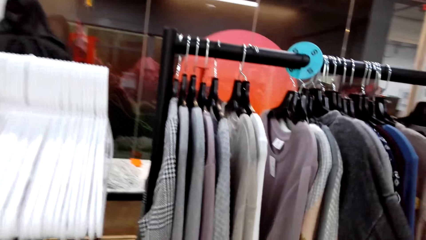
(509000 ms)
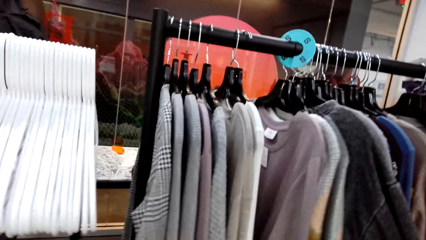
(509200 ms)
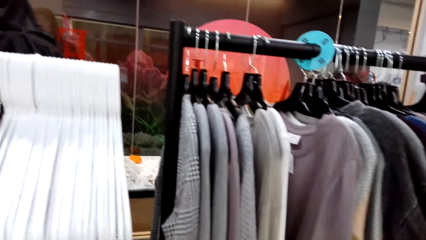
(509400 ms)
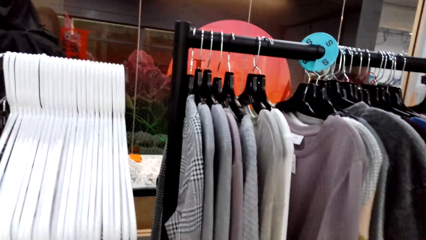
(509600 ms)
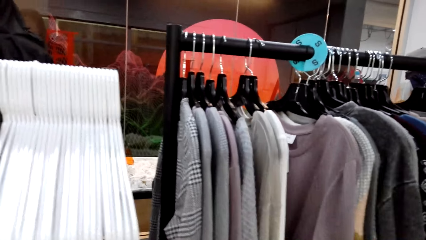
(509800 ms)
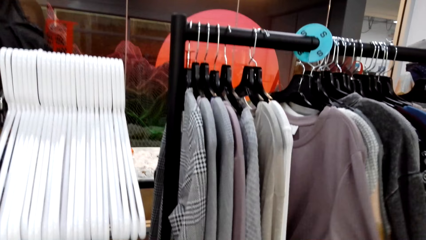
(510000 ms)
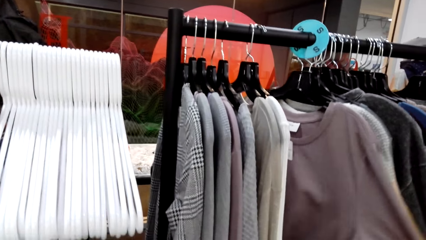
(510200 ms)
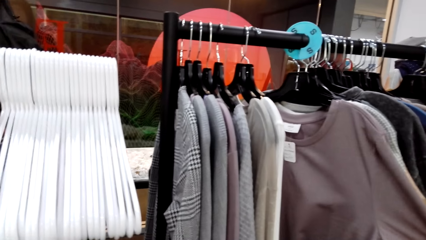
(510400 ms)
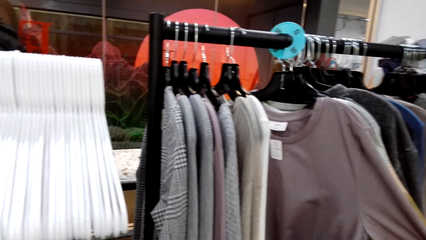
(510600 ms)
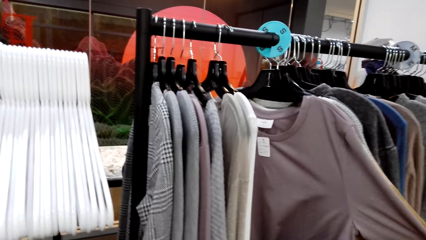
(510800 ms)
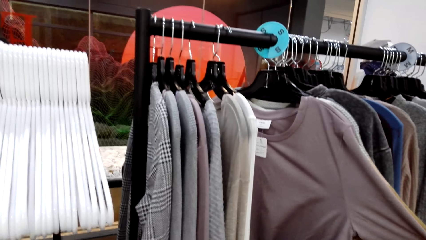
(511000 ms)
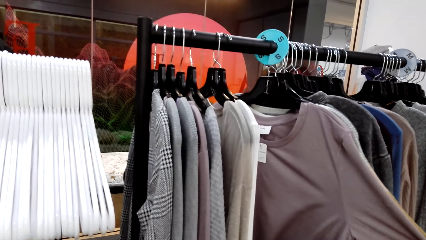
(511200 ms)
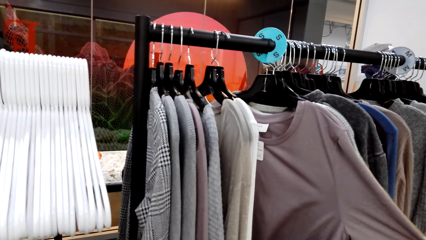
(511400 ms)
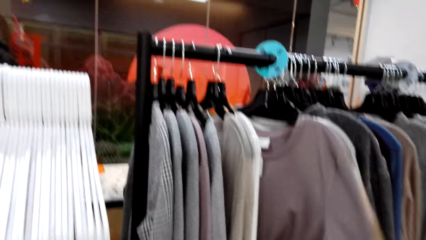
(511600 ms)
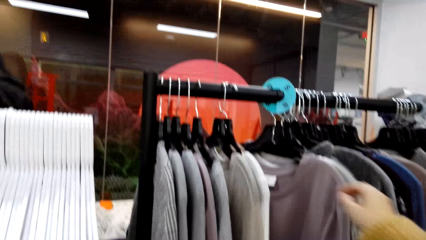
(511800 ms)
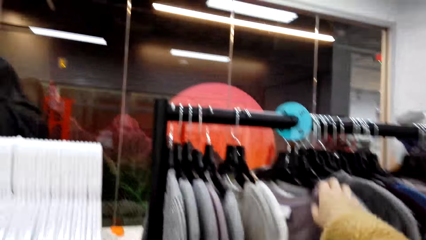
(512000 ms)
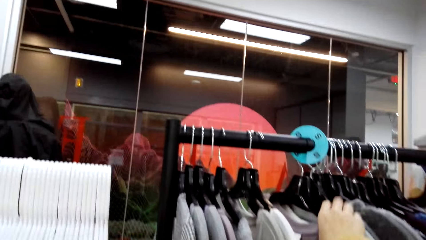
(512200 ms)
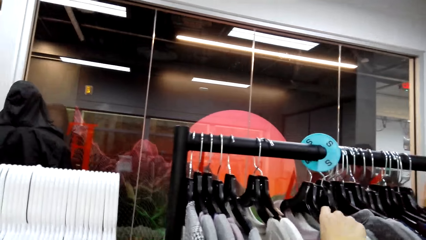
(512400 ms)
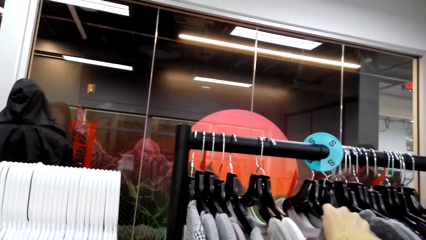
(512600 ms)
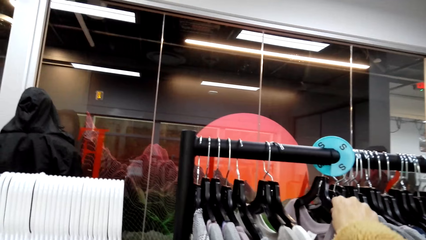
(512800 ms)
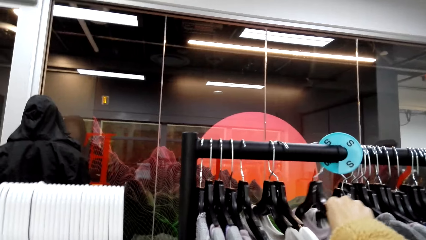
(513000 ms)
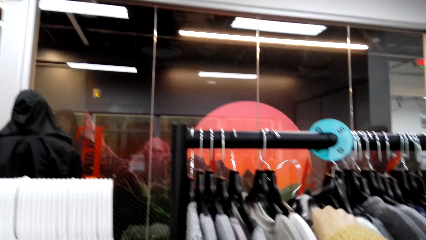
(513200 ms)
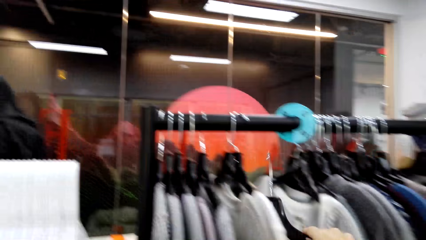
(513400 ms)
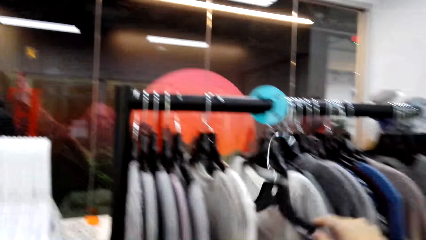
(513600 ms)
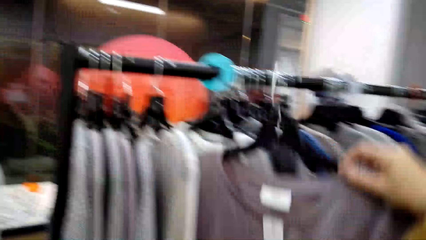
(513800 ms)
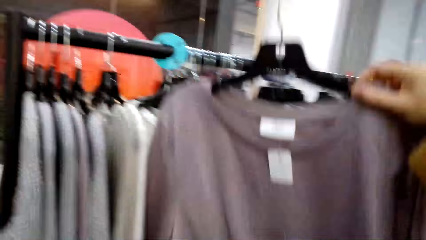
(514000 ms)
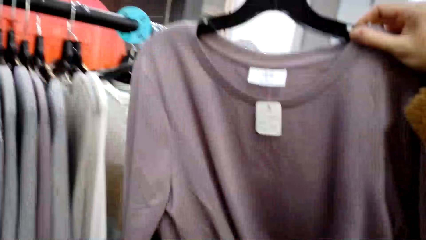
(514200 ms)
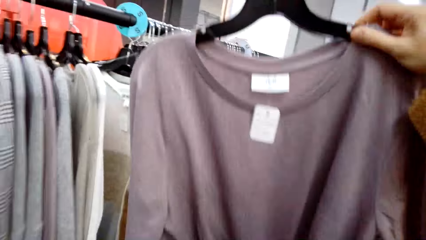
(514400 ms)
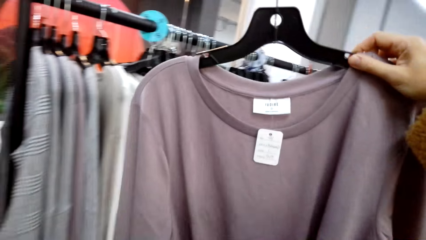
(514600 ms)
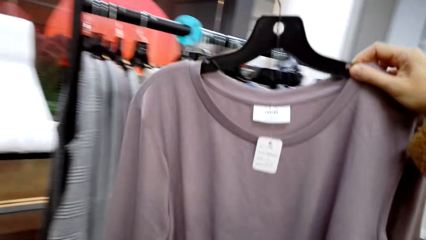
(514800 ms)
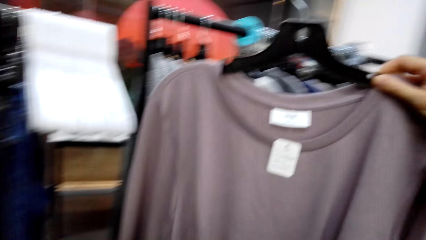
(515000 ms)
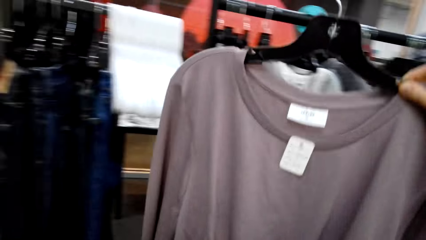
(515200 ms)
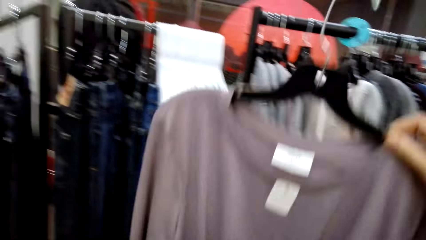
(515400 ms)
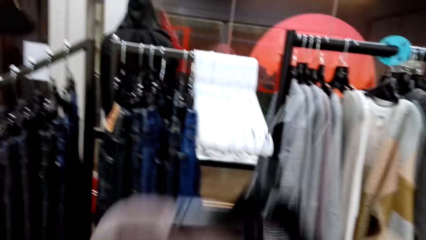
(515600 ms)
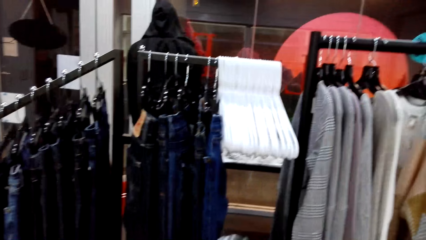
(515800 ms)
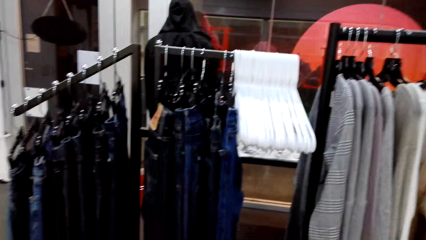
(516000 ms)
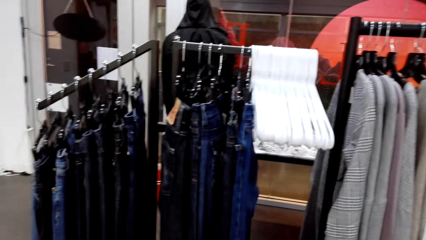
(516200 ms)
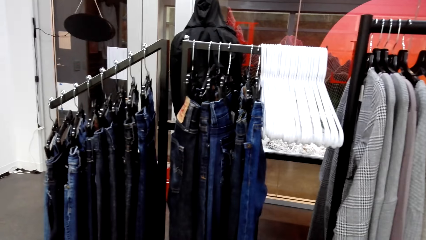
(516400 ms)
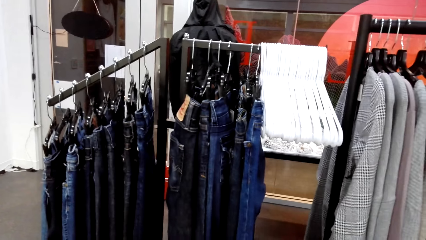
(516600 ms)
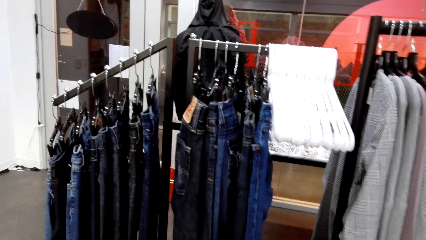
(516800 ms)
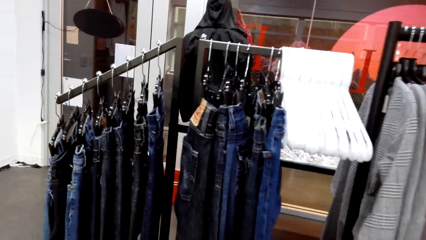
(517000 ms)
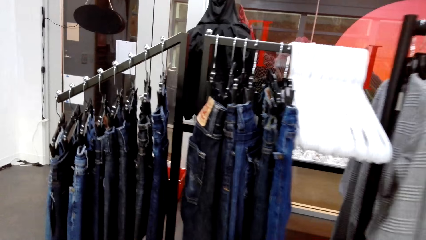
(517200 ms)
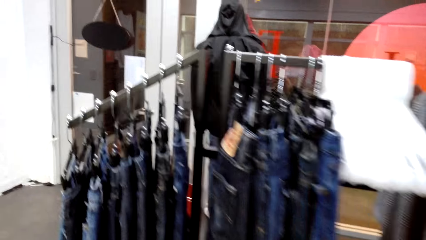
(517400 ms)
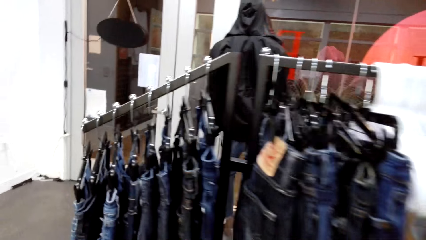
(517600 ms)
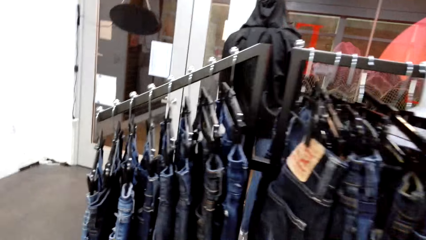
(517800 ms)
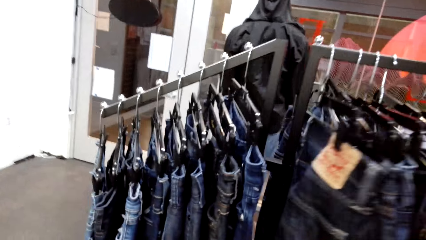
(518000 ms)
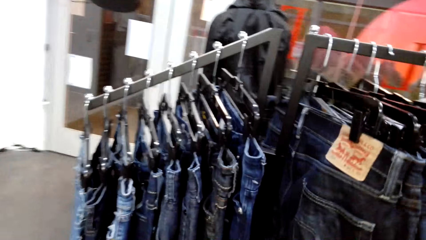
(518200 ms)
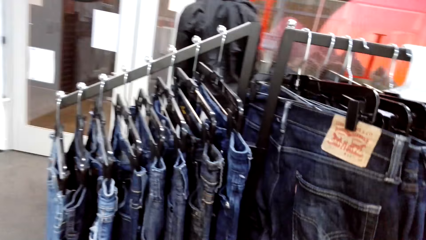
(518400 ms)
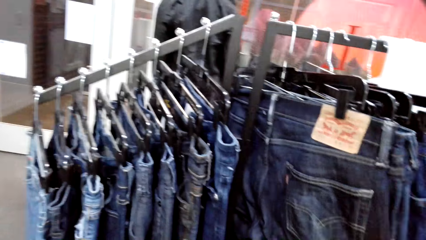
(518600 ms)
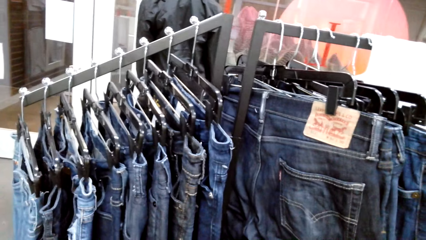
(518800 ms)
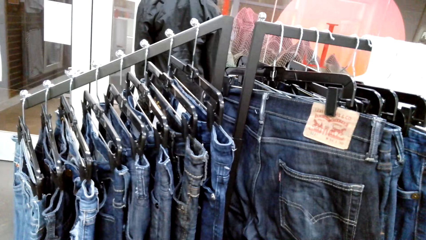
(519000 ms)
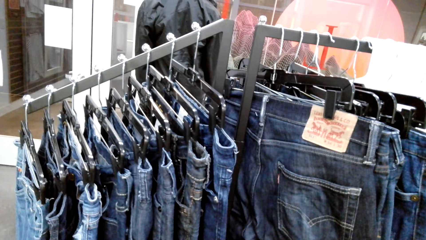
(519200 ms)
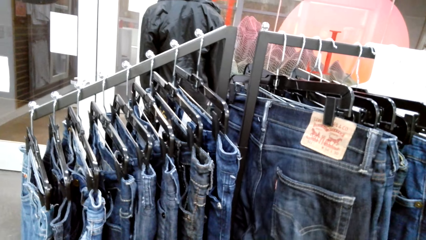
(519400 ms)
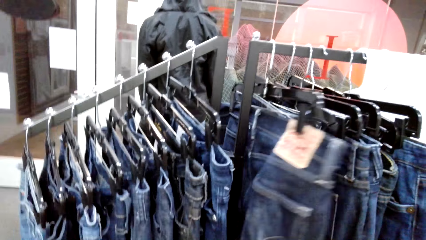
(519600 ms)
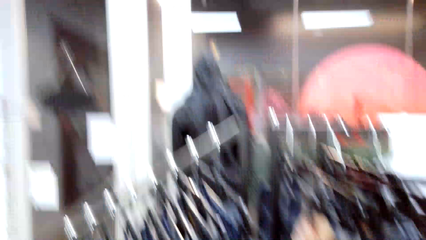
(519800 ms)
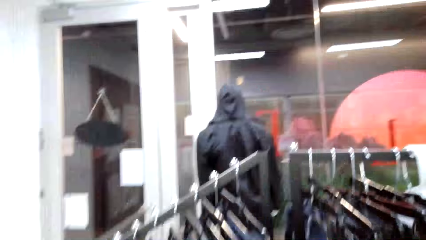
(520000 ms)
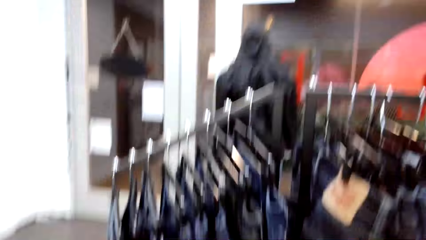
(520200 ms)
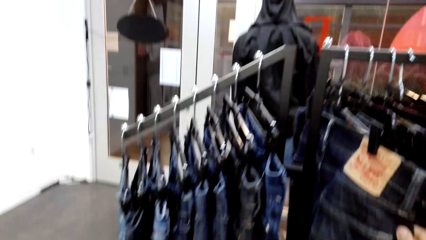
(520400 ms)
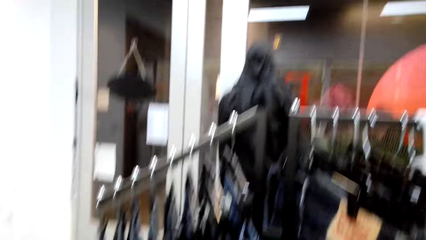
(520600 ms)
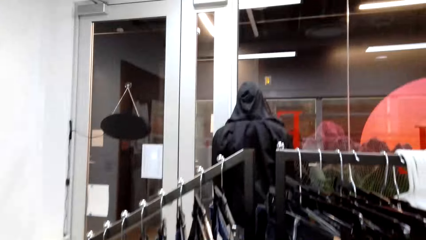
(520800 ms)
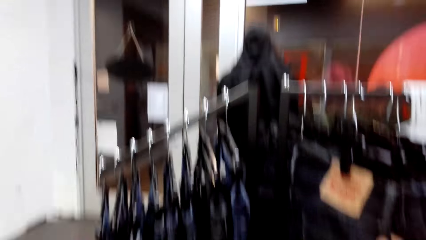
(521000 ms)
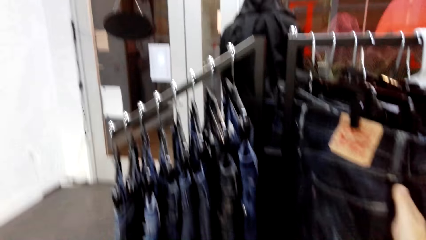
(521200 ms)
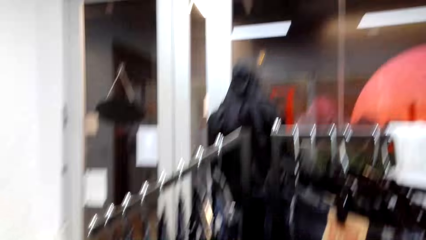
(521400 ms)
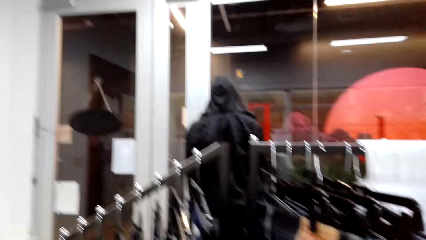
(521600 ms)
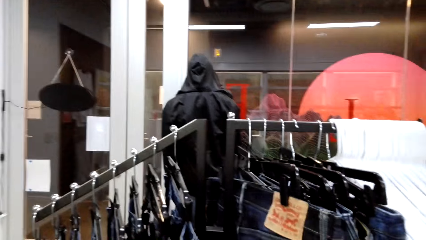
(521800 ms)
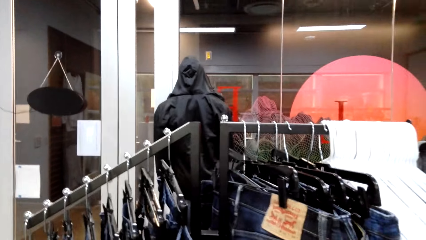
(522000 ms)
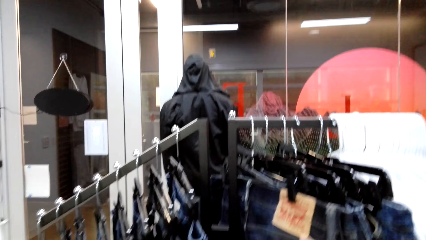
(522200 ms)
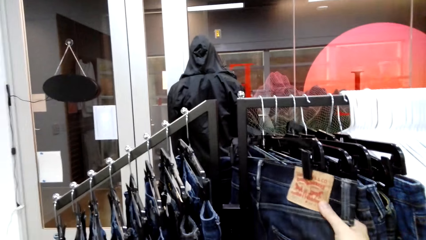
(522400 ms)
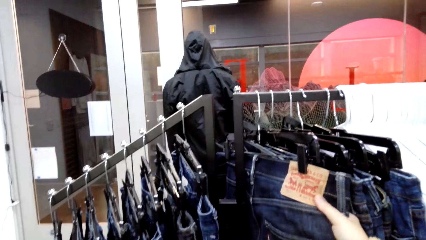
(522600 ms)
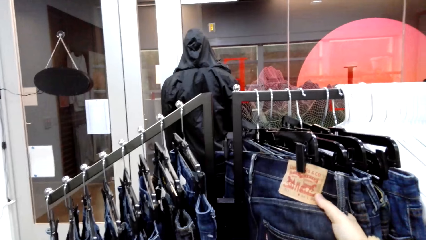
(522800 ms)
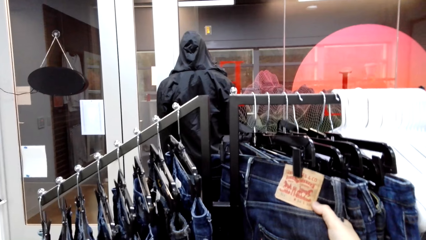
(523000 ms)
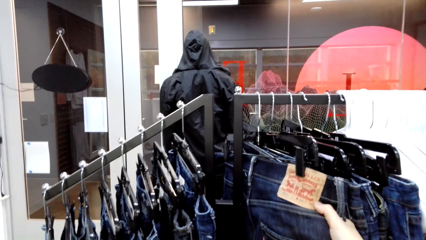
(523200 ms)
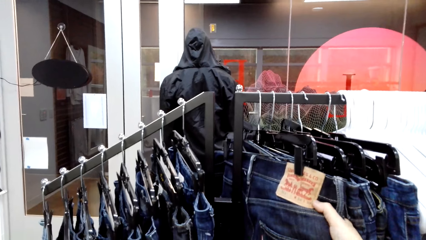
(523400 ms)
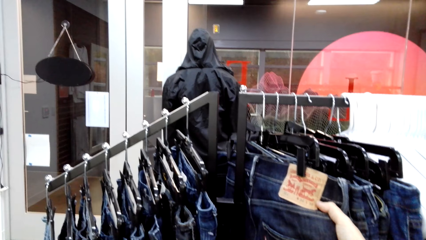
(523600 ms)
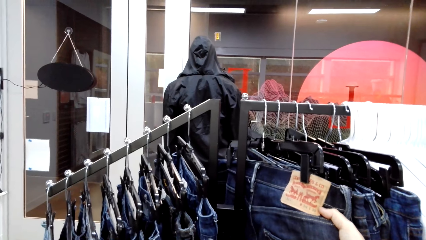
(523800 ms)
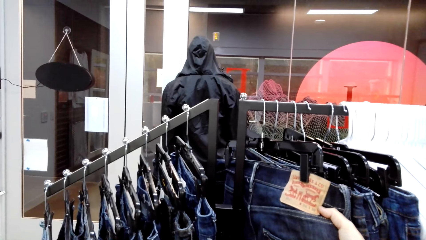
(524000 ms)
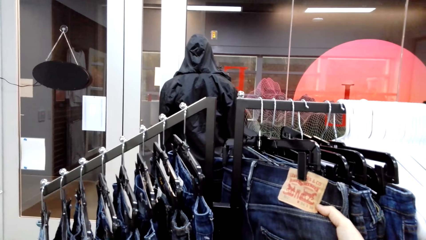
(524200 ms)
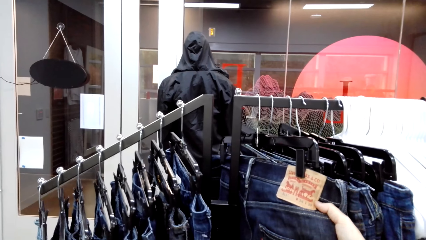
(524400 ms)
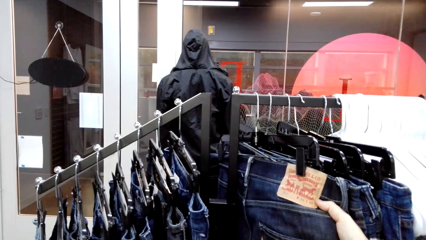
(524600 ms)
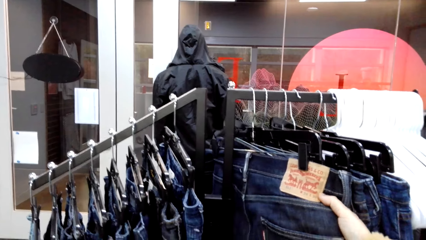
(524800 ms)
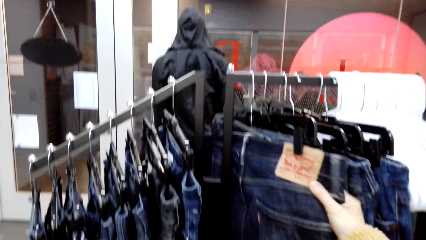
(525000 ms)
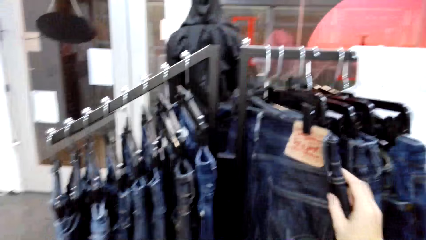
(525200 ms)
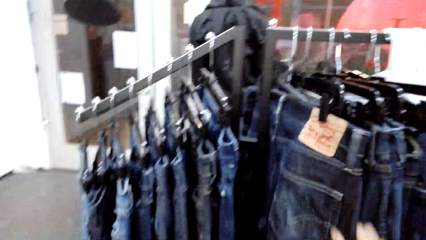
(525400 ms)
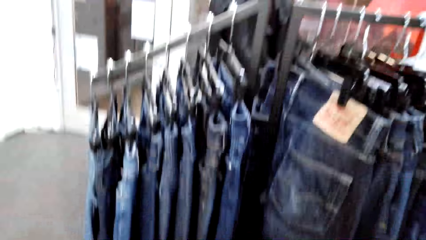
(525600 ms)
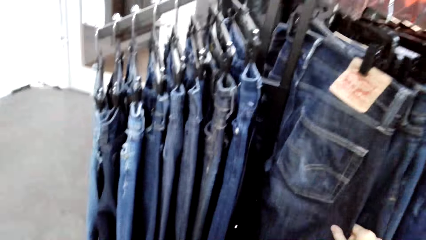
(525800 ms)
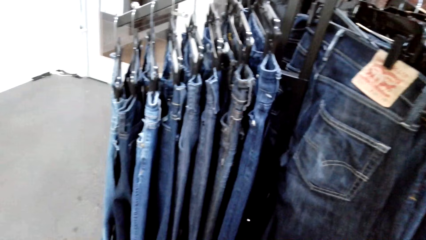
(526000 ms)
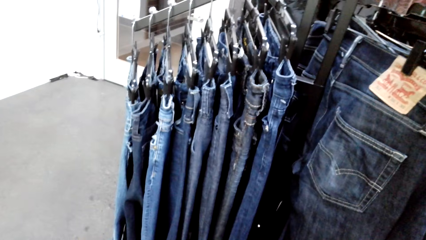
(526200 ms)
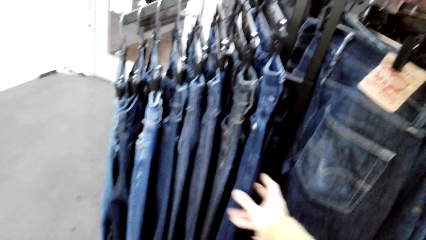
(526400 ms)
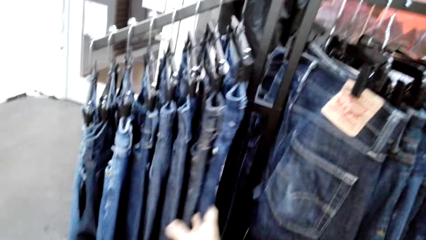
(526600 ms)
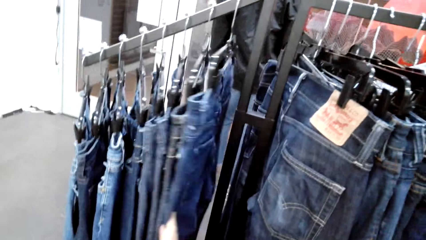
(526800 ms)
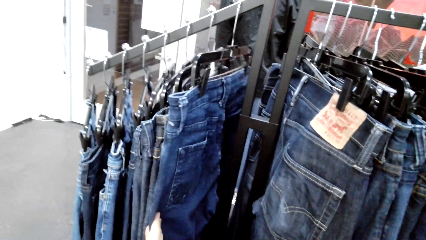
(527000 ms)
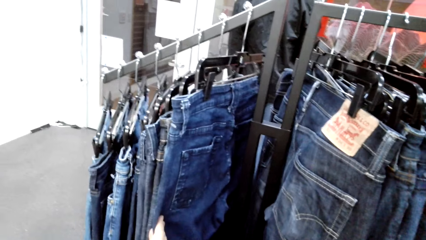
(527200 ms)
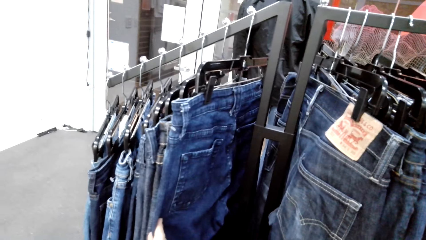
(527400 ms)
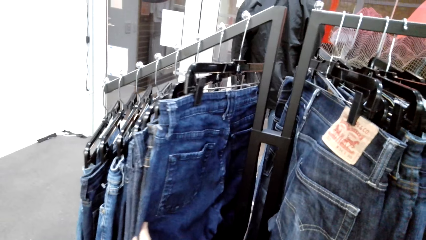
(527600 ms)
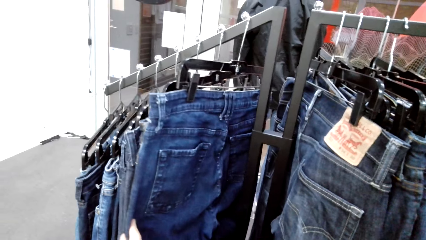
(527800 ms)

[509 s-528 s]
The camera wearer talks to a man. They inspect the clothes on the rack. They stretch the dress. They remove the hanger from the rack. They remove the sweater. The man talks to the camera wearer. The camera wearer moves towards the rack. They inspect the clothes on the rack. They look at the trouser. They talk to the man. They hold the trouser.
